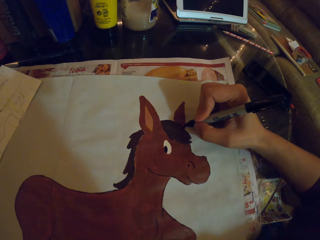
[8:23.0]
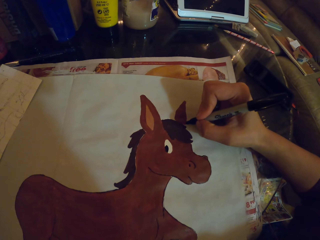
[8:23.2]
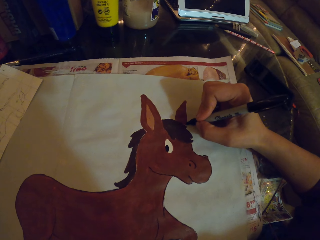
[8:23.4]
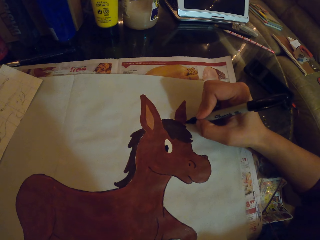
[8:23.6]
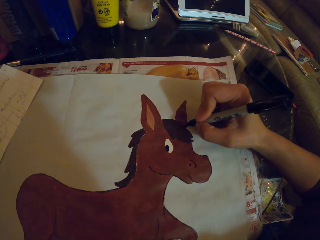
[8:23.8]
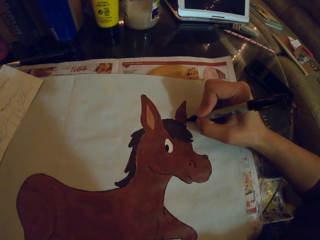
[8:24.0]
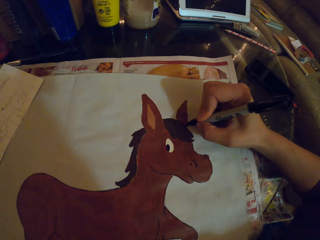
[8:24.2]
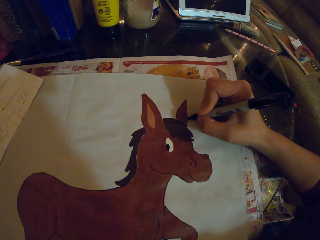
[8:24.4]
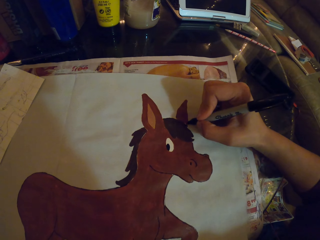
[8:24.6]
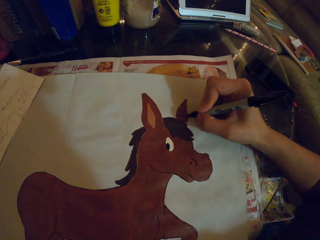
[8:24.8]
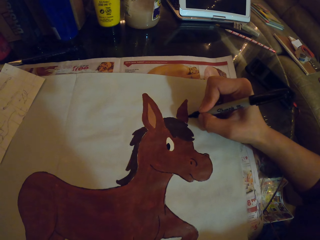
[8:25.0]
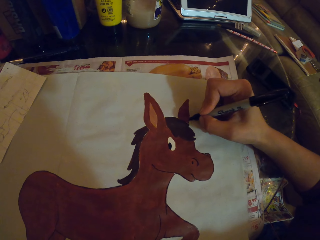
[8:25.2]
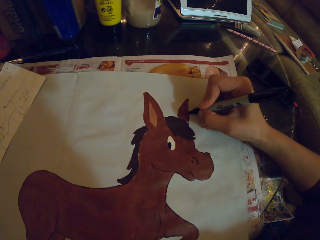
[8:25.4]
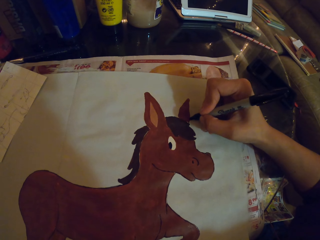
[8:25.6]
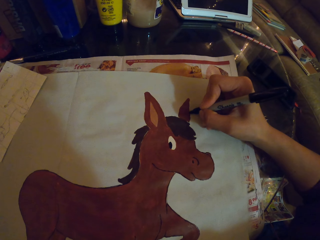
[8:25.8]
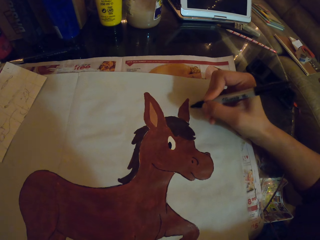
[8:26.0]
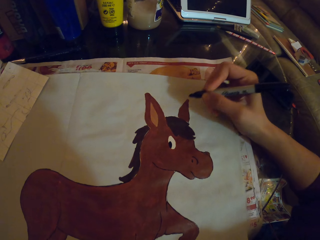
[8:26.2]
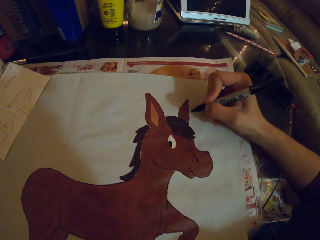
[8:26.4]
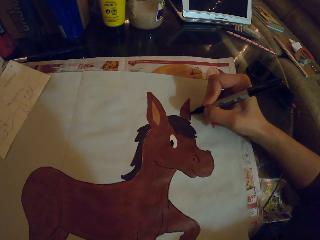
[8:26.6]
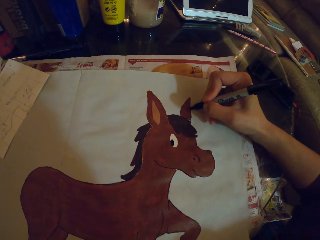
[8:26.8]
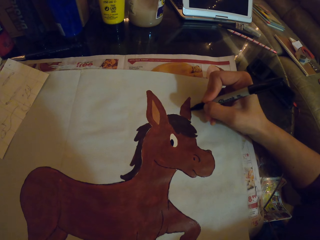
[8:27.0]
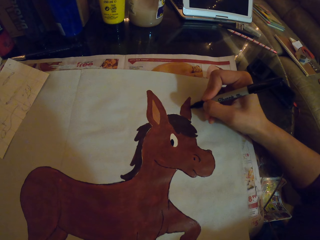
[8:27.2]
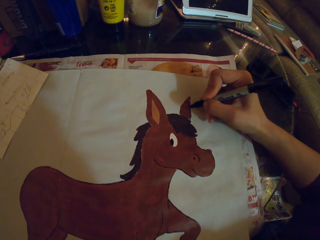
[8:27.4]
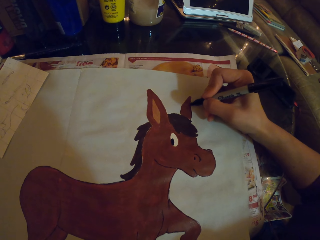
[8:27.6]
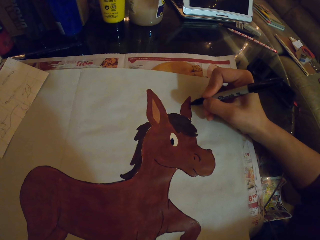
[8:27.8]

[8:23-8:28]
The camera wearer colors a drawing with a marker pen.

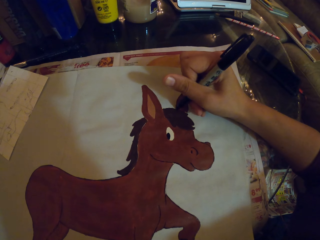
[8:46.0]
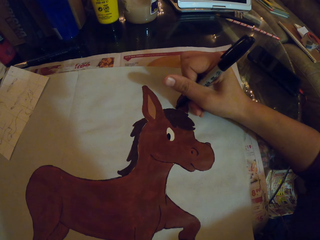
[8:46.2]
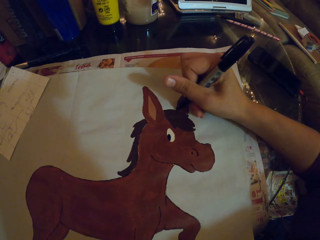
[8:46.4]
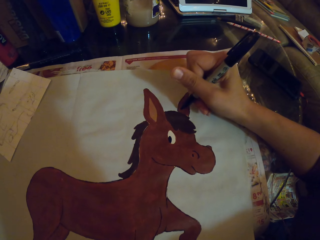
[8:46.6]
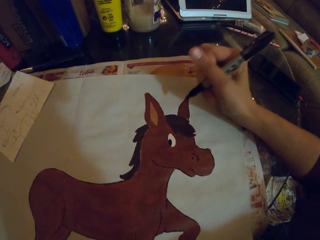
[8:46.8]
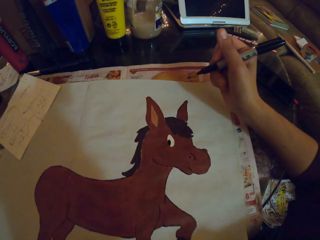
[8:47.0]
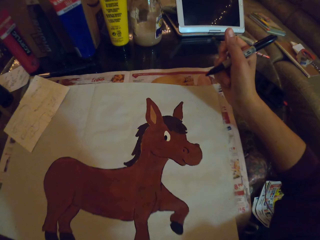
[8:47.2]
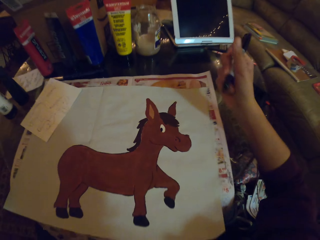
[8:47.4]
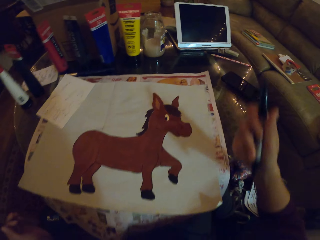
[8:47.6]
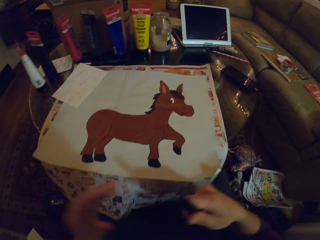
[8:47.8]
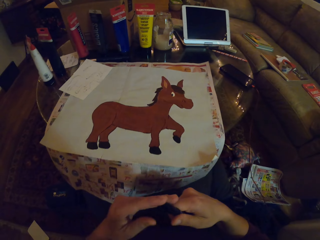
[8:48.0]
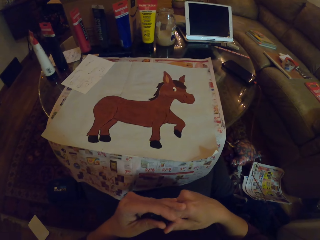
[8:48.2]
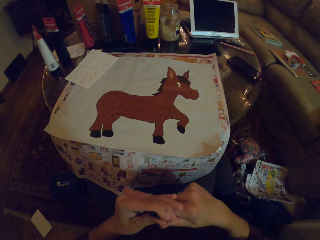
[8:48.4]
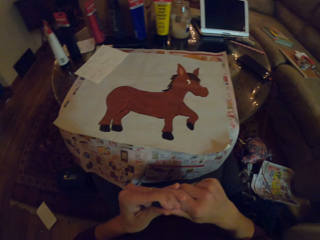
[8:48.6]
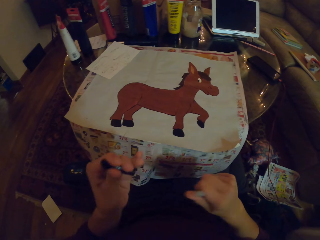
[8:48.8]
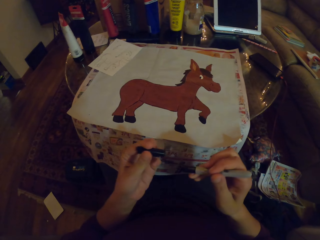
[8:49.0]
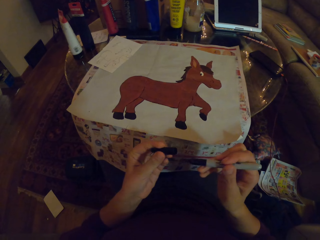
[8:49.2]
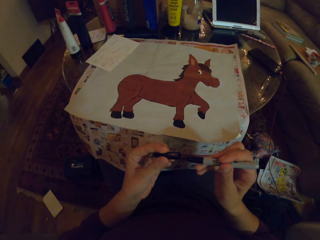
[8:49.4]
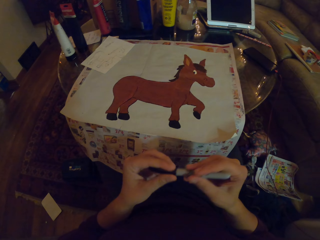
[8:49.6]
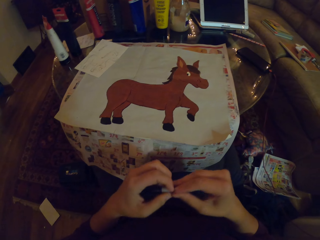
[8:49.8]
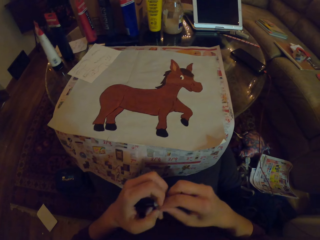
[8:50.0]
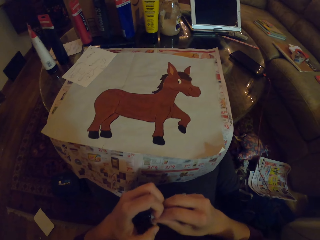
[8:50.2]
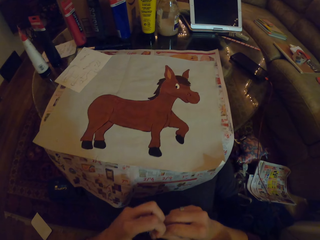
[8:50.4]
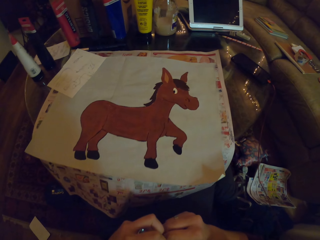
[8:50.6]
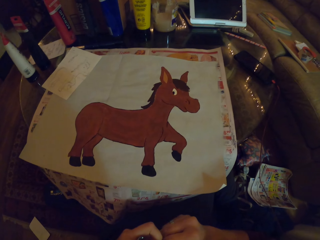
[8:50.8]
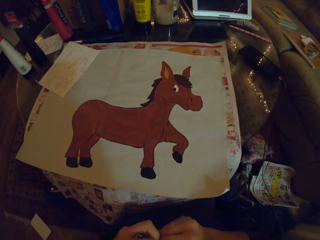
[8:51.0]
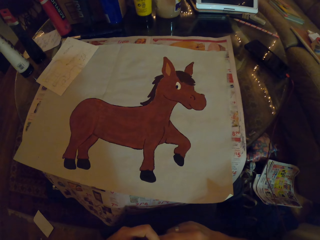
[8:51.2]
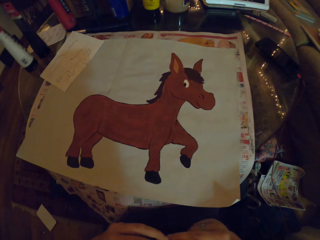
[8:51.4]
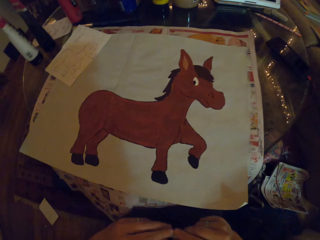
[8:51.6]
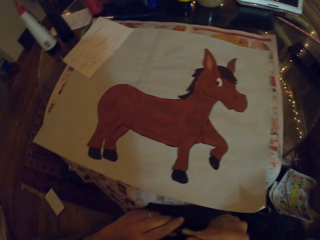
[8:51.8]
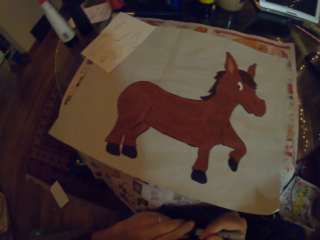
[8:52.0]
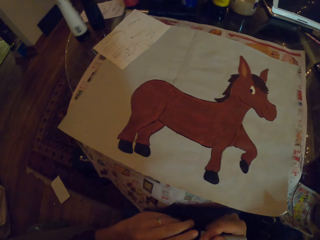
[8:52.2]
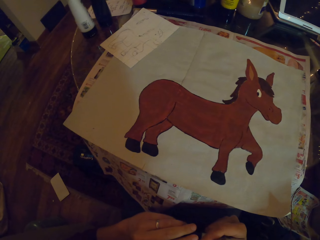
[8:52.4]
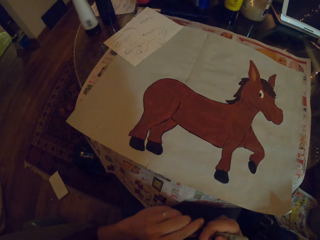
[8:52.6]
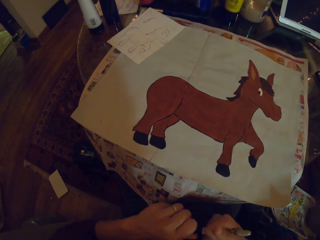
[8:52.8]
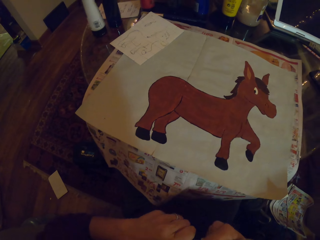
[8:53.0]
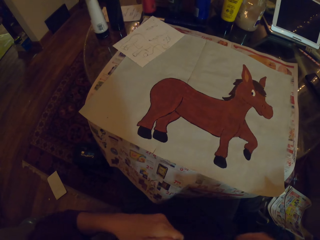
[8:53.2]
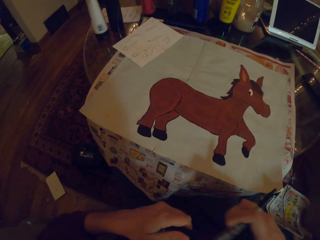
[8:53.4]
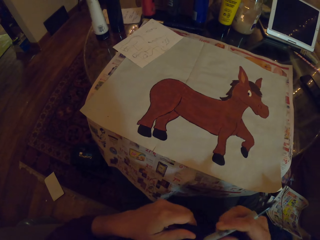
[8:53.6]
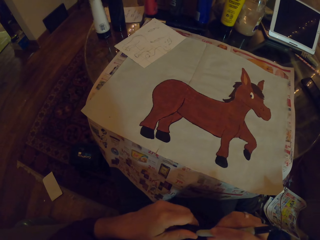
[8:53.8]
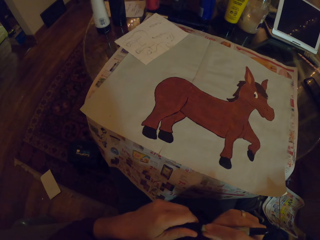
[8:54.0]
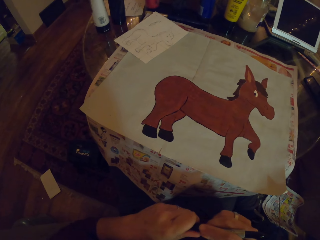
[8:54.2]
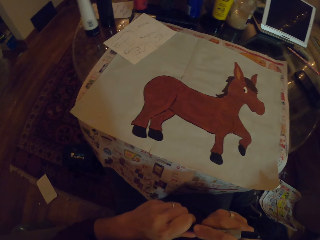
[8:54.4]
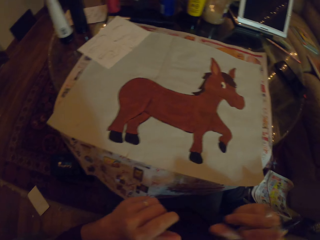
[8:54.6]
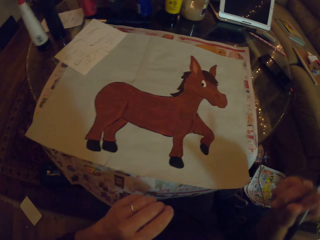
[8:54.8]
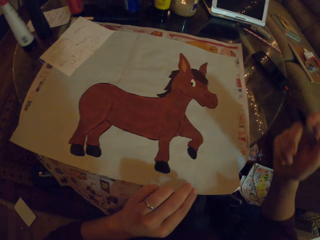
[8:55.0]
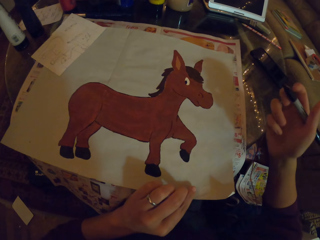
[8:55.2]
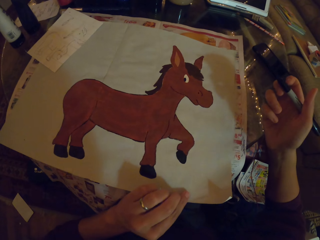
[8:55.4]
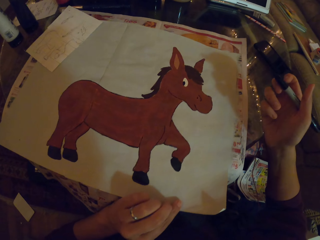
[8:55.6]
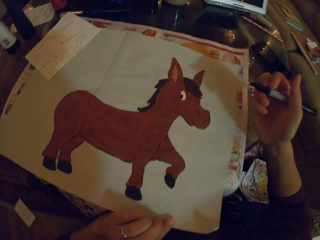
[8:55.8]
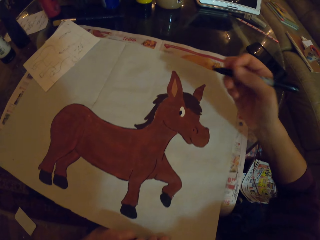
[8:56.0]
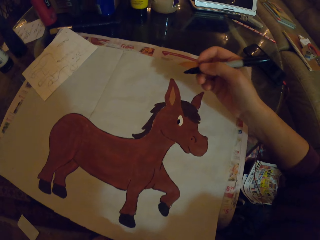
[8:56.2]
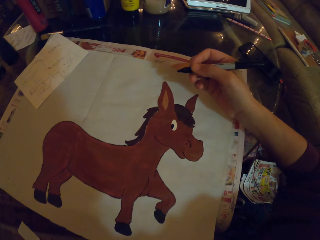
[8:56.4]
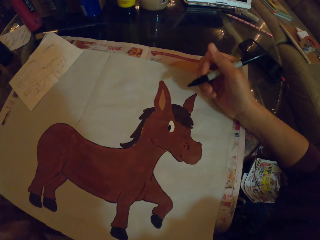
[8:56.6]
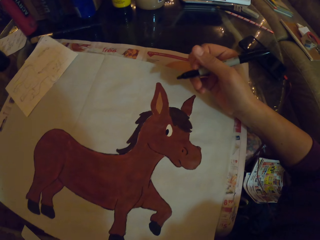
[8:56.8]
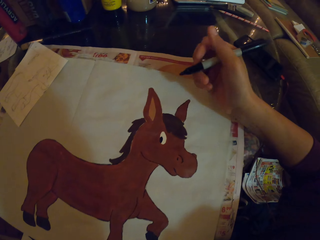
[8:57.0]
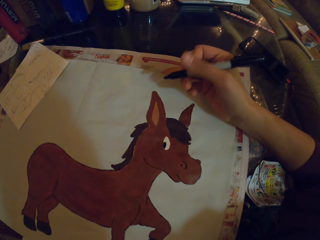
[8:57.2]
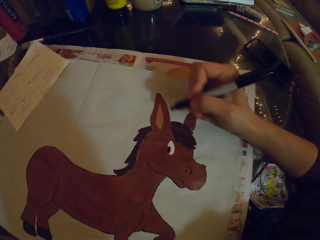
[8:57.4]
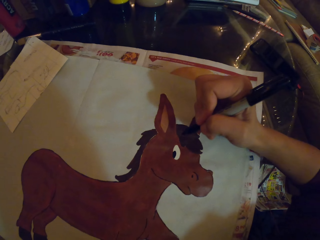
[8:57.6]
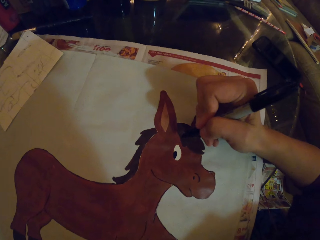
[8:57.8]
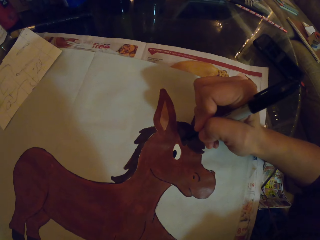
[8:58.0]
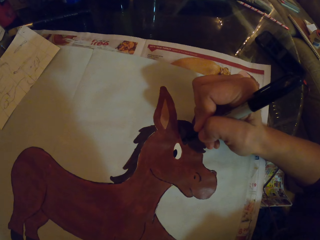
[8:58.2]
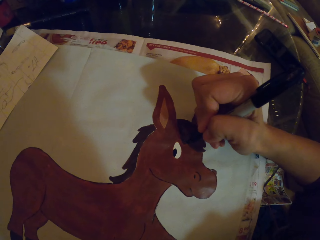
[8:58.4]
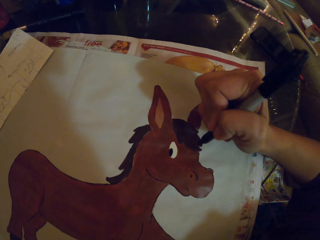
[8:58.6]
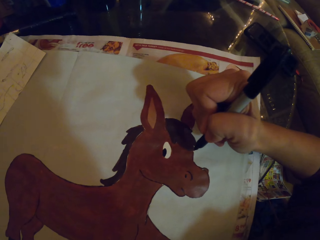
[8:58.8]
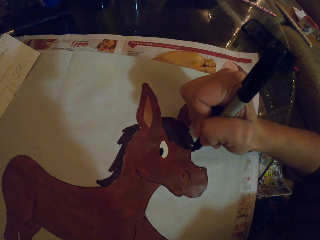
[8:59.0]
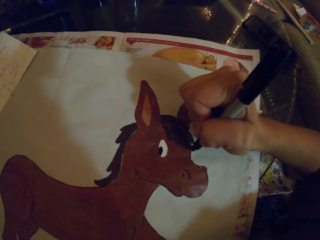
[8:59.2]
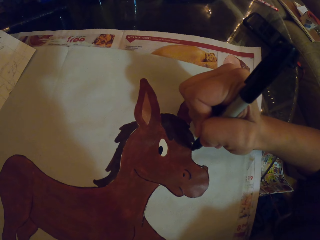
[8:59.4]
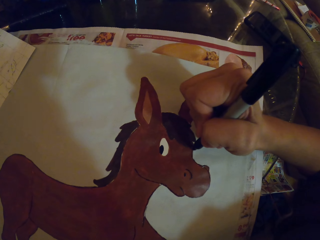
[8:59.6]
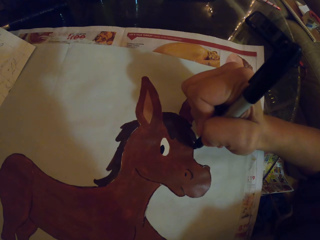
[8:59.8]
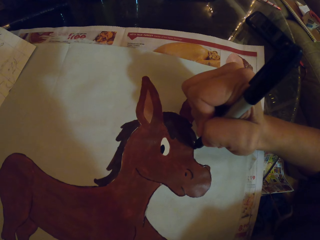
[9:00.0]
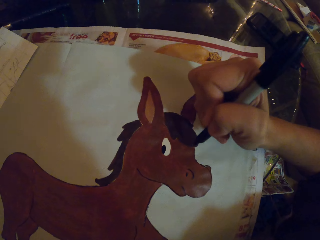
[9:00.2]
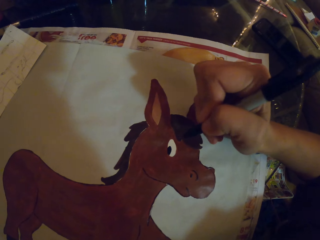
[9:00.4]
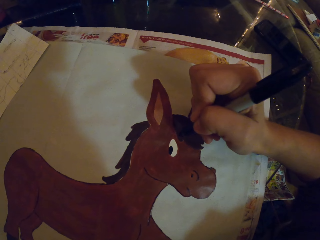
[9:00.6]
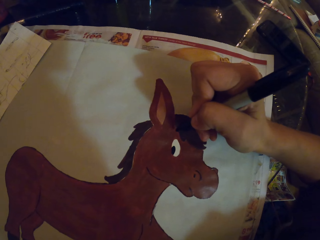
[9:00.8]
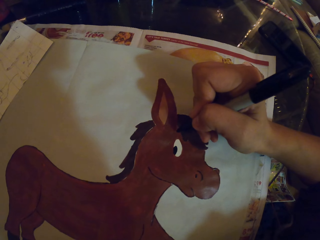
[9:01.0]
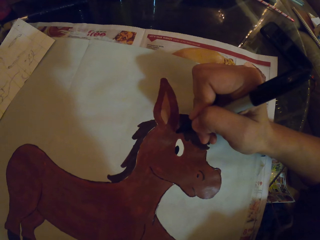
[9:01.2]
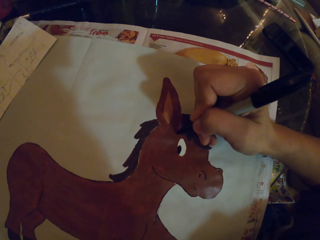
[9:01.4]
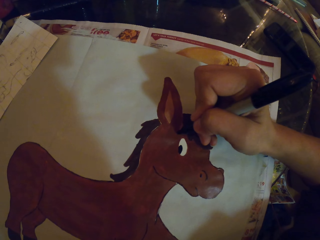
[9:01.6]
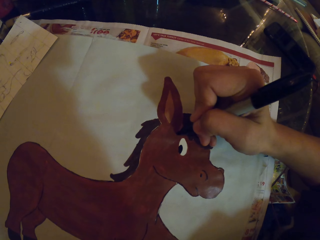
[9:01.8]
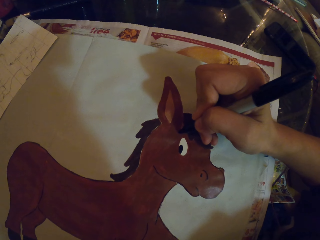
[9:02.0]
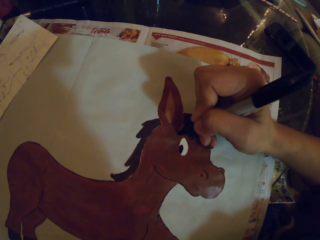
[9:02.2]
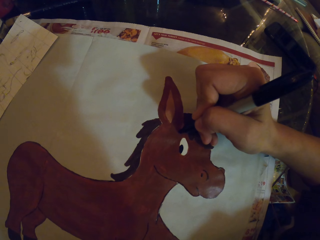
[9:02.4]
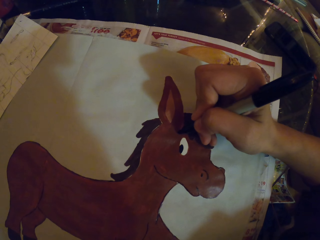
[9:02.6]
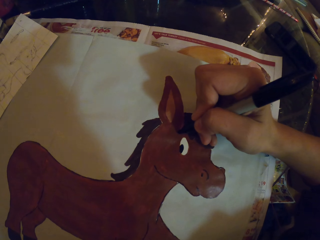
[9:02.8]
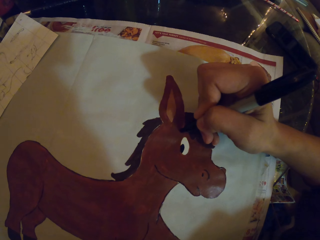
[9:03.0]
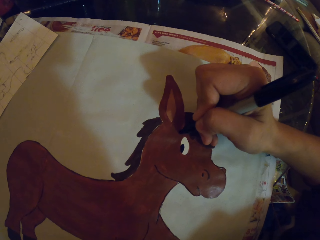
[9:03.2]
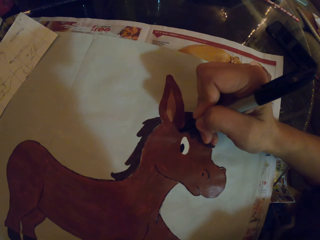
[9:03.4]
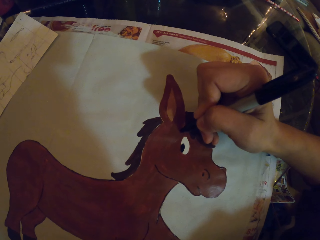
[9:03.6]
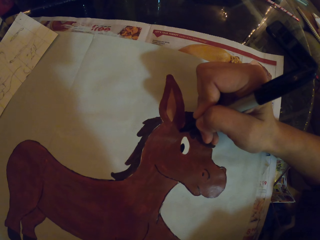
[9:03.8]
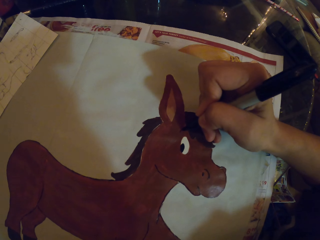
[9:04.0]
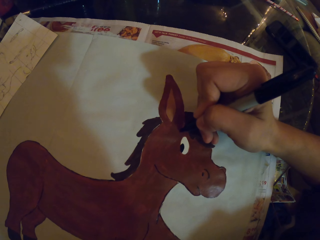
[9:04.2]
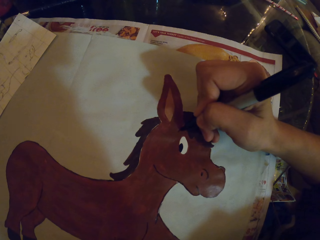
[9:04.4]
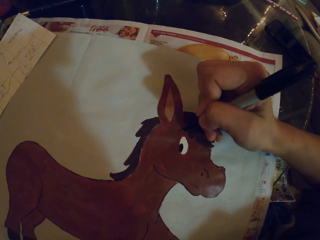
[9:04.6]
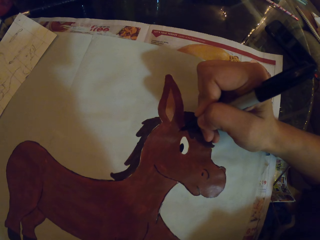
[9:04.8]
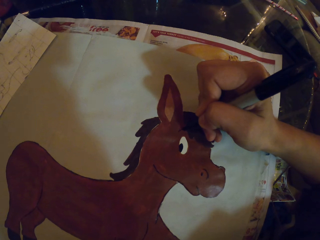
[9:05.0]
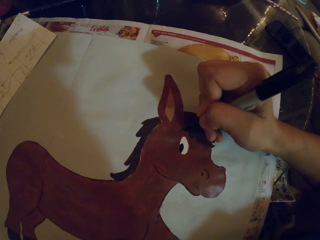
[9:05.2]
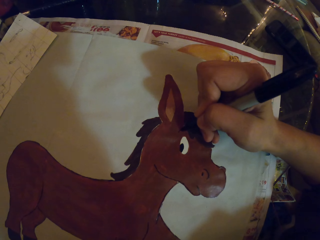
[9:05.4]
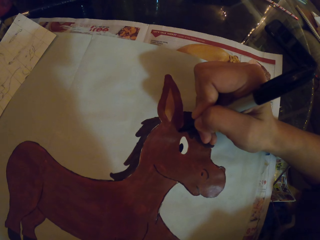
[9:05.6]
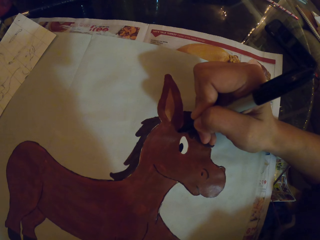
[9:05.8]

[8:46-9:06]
The camera wearer raises a hand up. They close the marker pen. They put their hands together. They open the marker pen. They hold the paper. They color the drawing with the marker pen.
